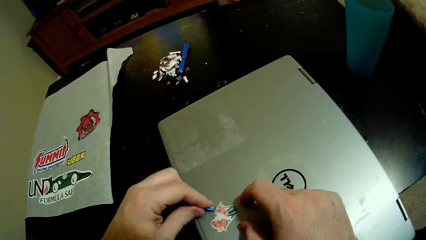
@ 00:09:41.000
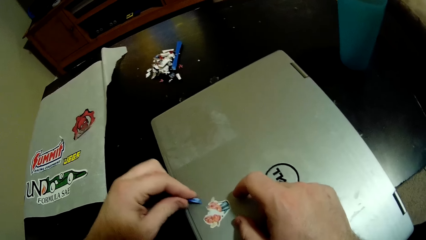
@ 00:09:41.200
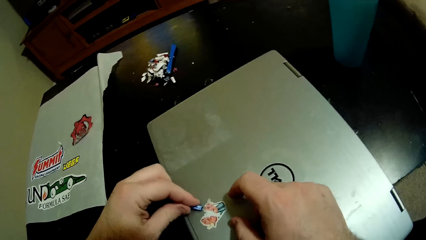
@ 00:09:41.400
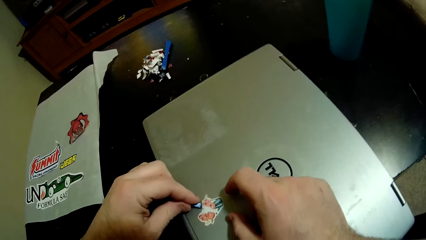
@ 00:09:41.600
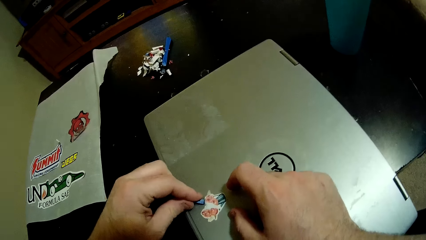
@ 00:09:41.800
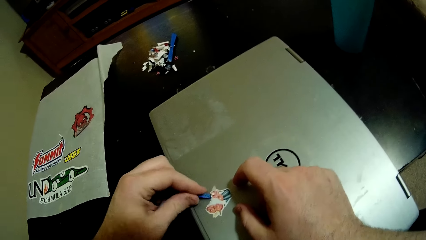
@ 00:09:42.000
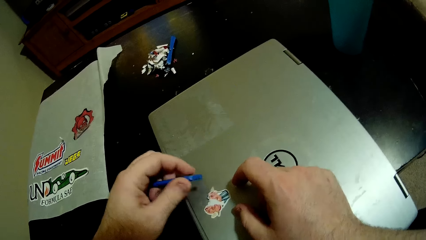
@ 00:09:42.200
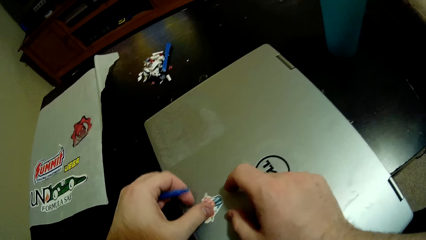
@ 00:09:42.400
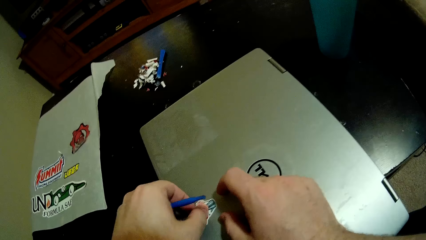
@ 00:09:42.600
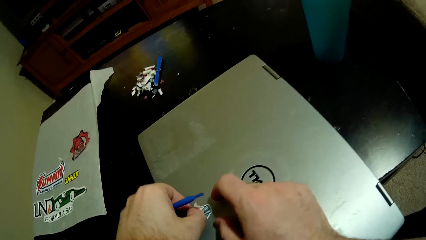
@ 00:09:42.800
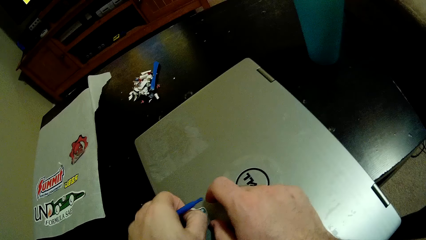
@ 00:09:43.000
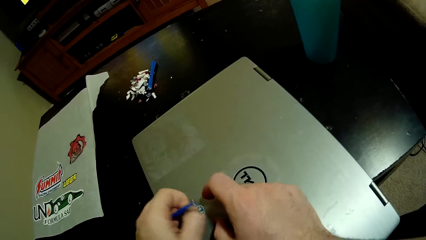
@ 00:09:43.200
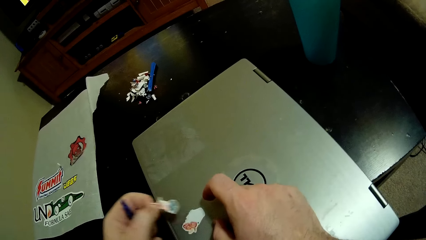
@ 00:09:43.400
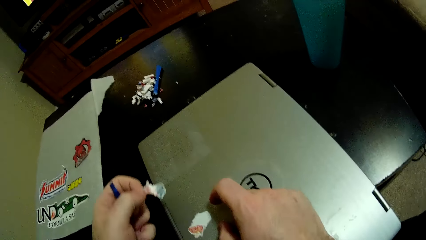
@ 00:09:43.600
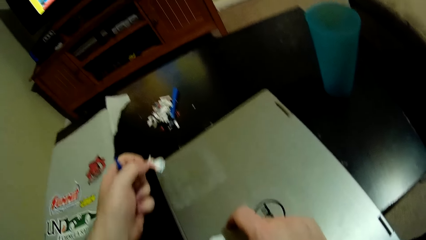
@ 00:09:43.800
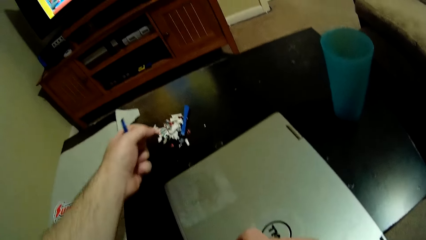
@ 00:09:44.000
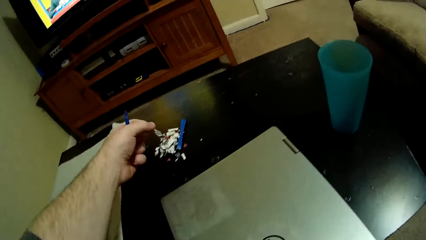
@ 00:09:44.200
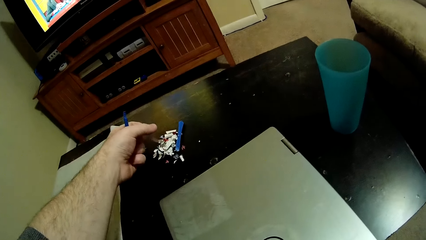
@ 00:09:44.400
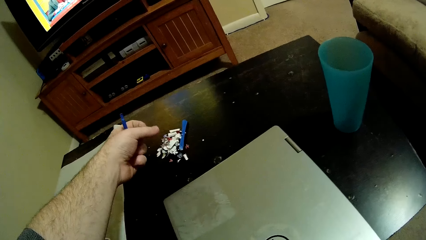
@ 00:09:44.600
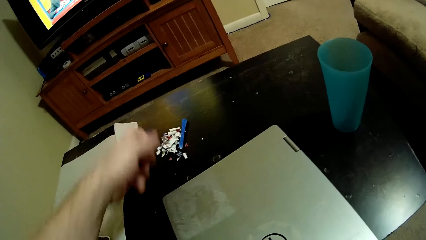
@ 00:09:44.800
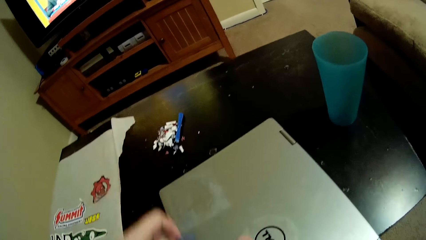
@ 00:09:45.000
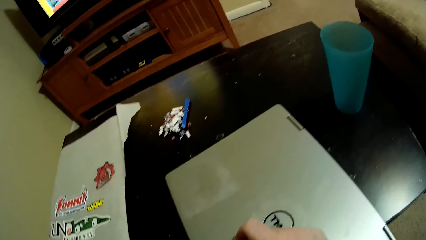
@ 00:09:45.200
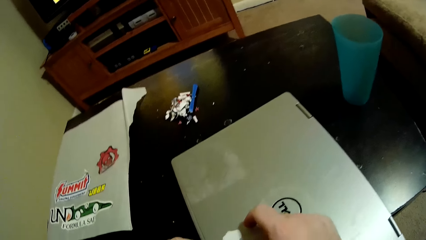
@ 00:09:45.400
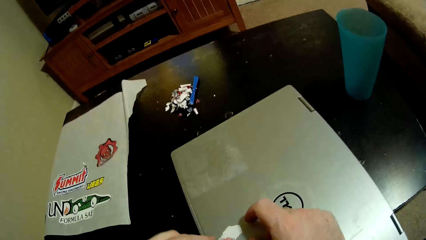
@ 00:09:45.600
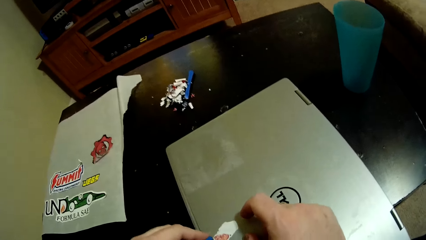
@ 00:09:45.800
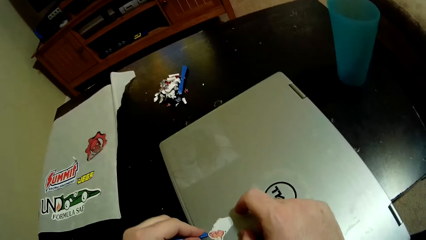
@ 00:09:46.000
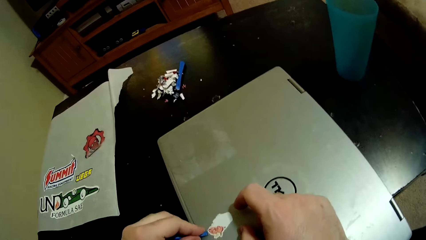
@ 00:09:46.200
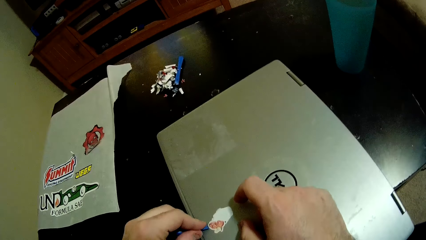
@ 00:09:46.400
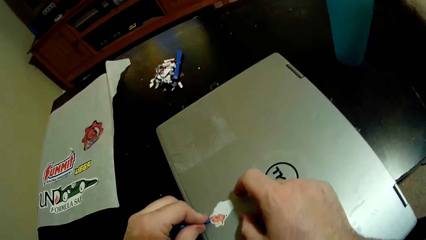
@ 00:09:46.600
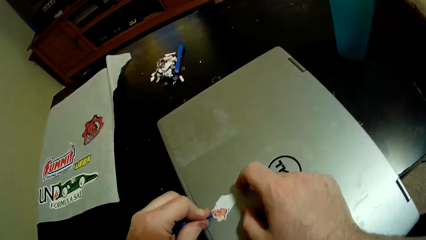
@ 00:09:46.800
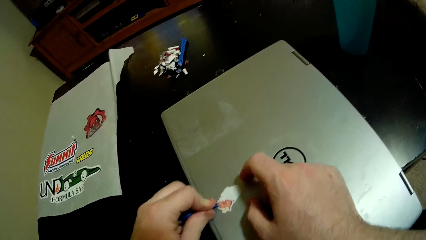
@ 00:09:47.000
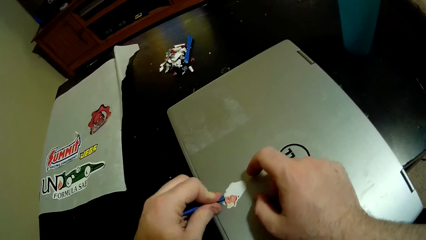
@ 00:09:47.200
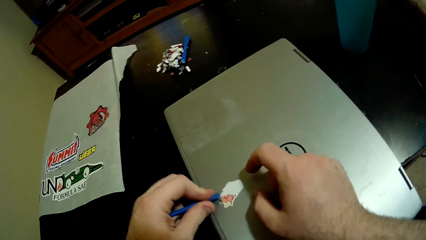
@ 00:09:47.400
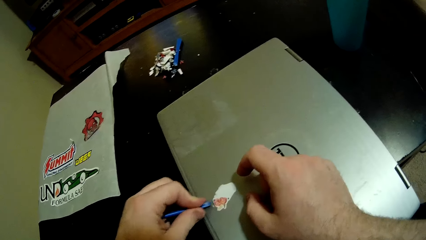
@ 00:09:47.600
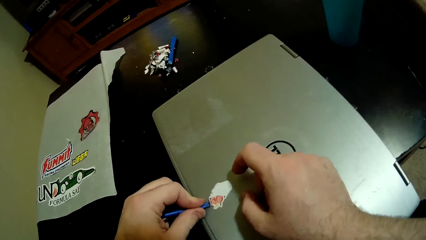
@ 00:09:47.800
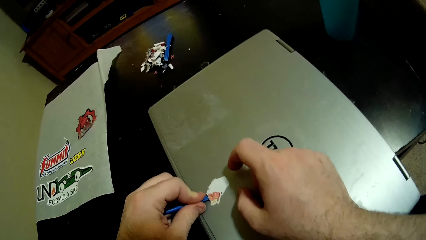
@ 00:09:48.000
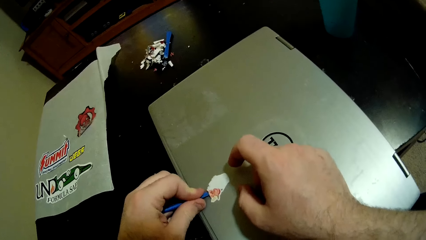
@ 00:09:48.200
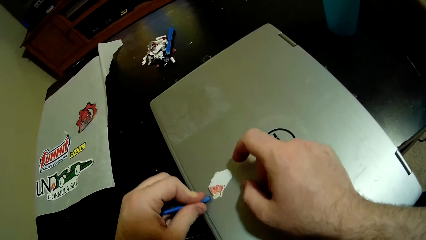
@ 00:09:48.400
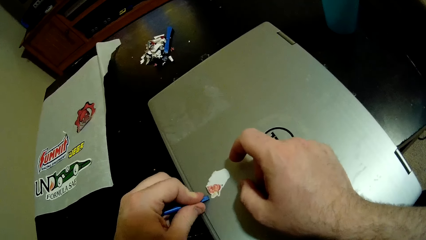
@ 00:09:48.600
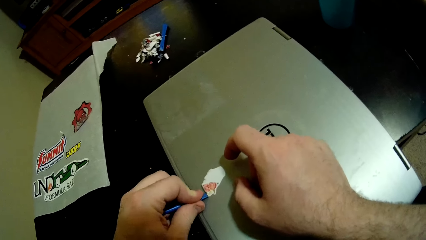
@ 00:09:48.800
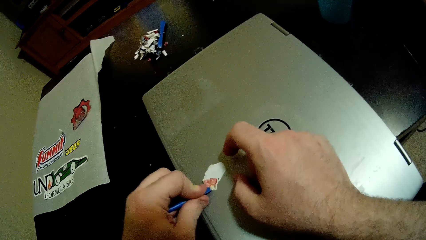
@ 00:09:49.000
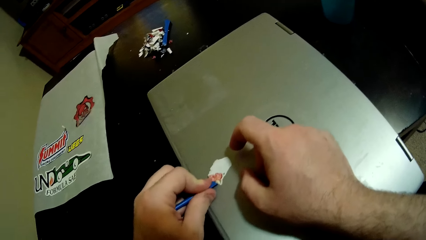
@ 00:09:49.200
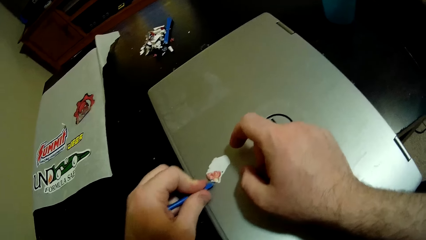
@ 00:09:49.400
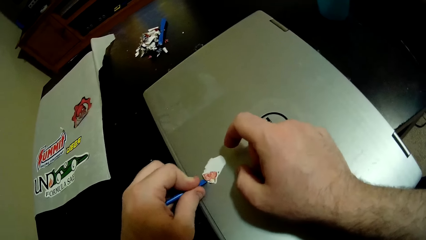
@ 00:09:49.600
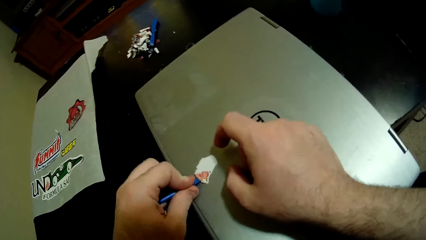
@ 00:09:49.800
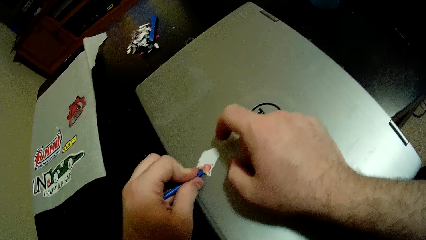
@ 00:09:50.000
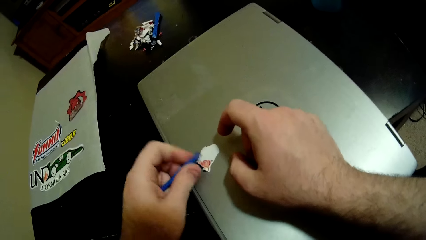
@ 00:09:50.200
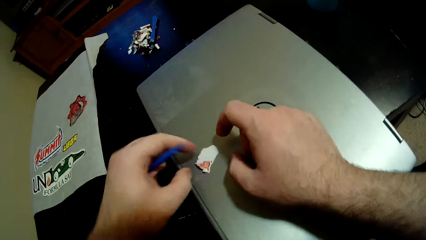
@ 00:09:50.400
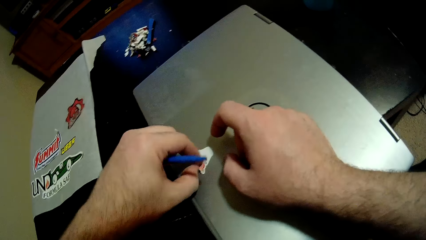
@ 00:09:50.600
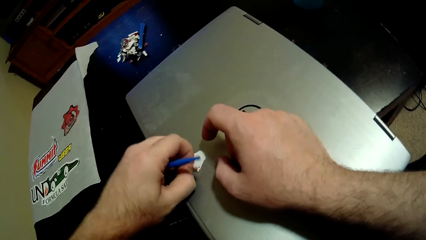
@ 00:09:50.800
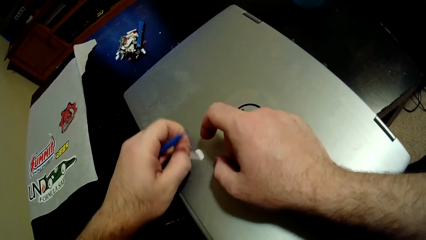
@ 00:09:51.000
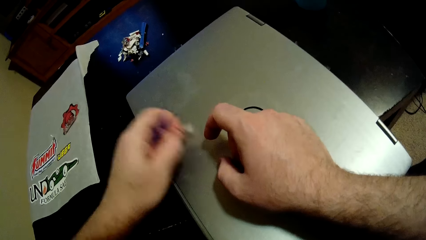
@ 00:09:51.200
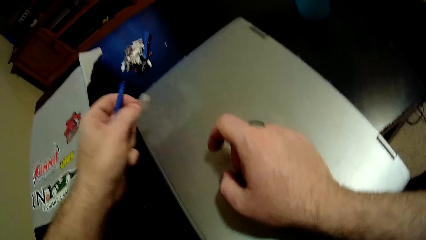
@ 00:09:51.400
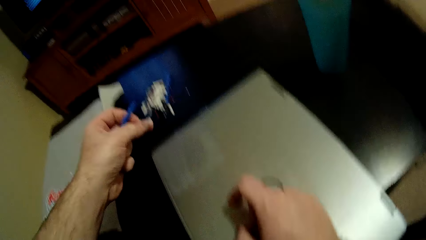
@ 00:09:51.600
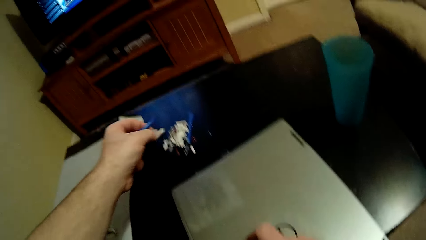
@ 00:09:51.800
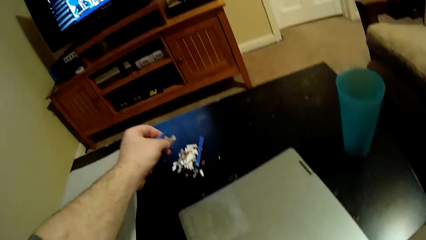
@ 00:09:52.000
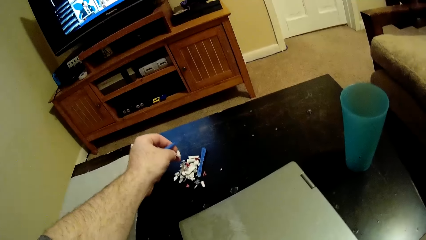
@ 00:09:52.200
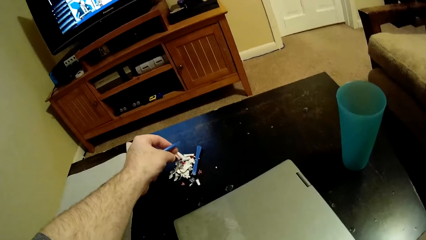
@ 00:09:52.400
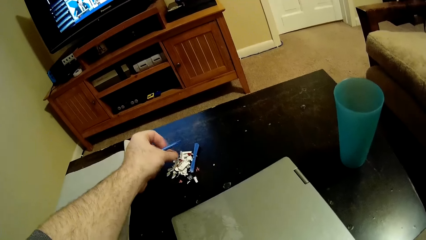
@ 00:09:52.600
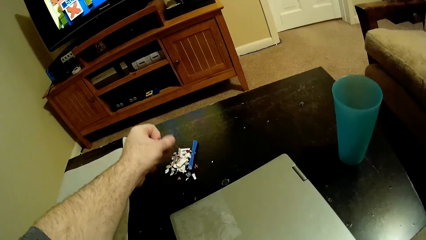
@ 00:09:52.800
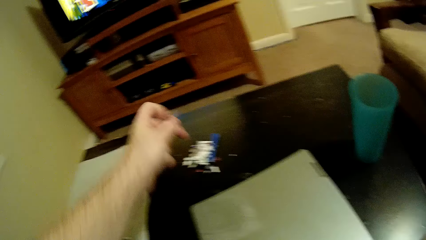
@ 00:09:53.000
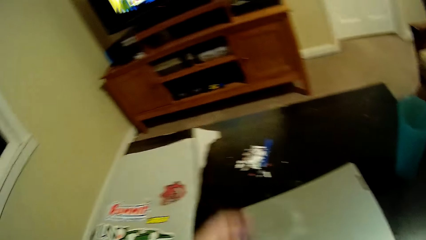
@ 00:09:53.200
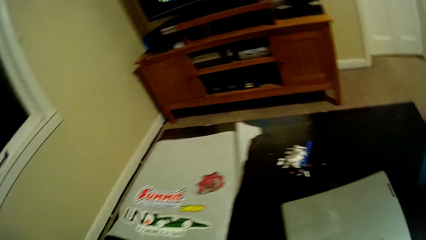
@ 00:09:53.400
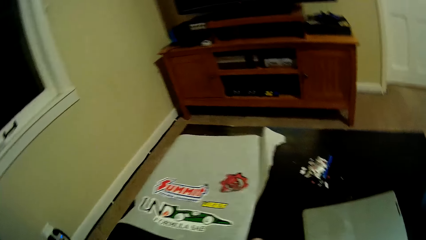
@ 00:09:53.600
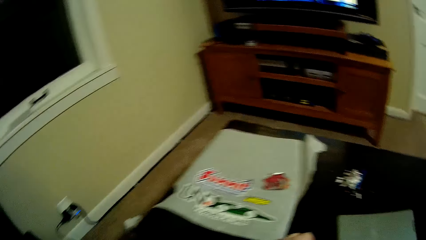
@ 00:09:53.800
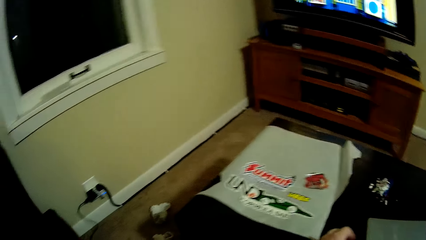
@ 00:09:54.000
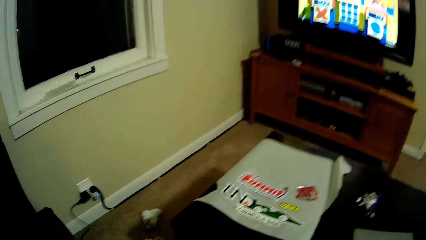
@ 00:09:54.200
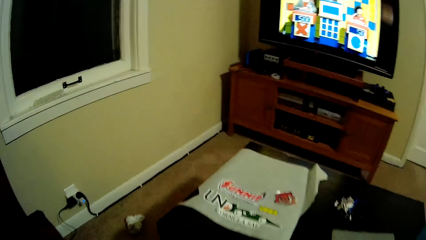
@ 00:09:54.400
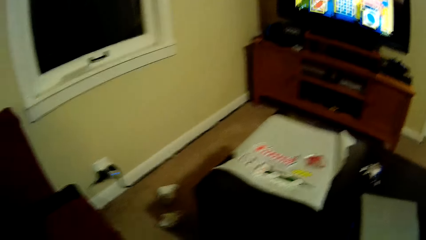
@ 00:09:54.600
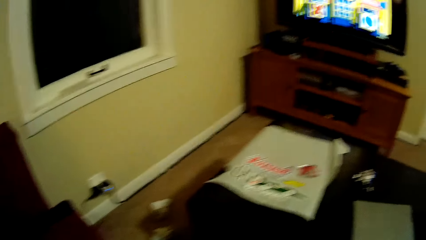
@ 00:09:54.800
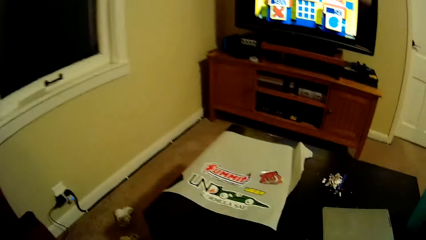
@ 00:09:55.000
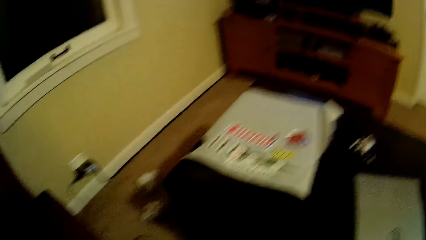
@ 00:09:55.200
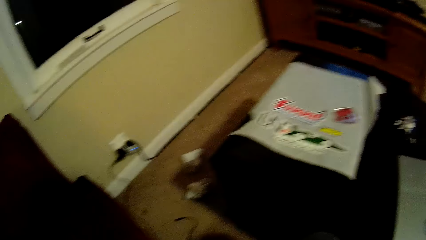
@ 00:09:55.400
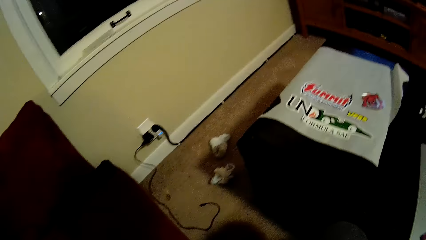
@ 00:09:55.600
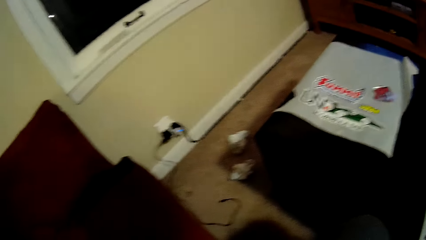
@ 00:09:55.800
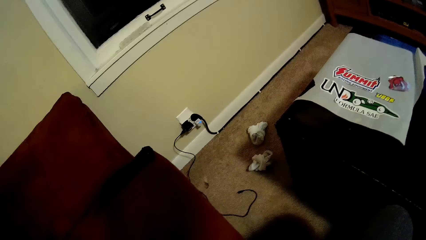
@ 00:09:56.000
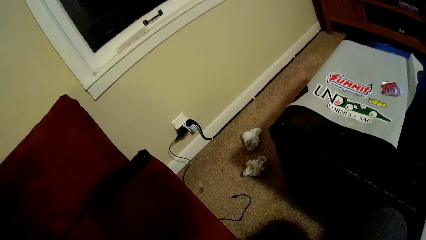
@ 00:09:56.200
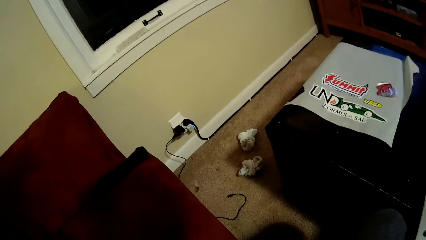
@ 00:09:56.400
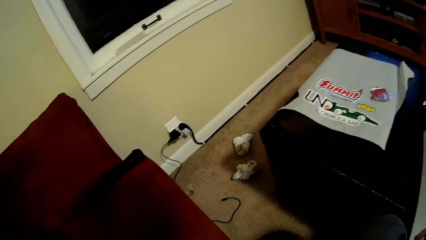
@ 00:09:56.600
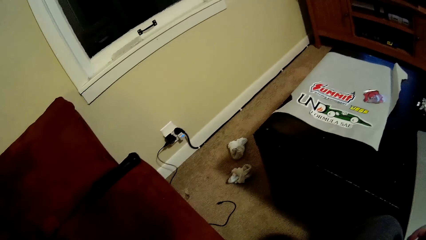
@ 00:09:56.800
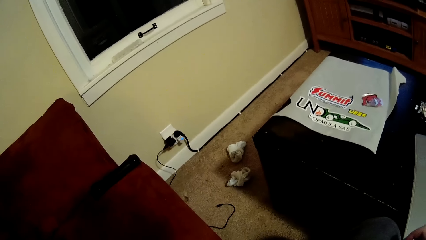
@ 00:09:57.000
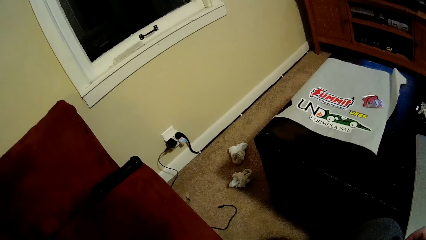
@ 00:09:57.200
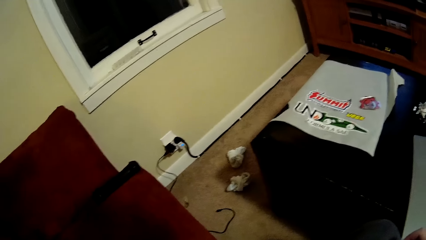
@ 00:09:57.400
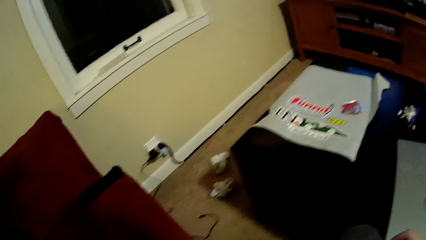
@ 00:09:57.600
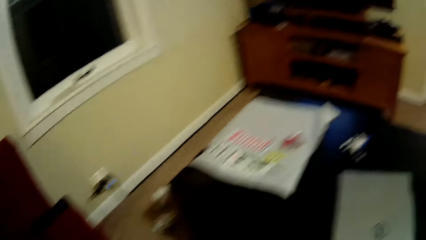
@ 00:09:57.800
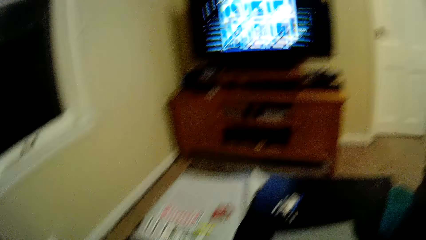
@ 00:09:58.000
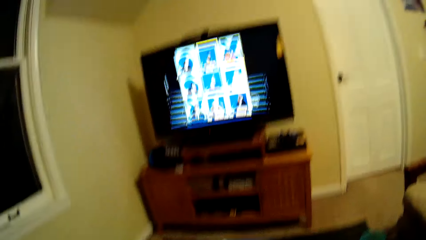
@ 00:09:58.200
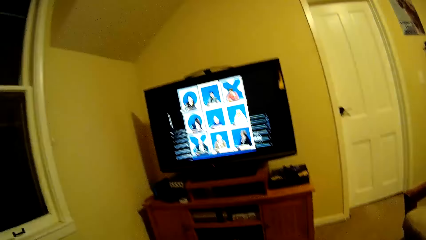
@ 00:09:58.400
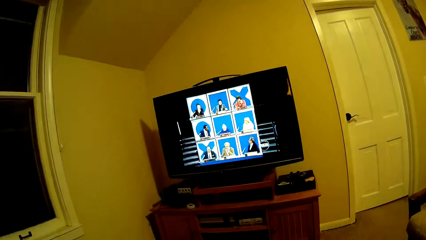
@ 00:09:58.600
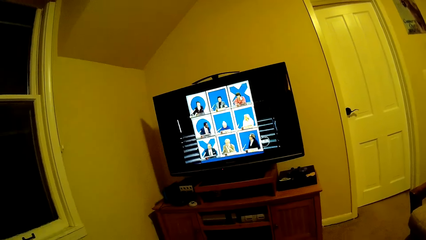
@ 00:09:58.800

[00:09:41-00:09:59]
The camera wearer removes the sticker from the laptop. He puts the sticker on the table. He removes the sticker from the laptop. He tears the sticker with his hand. He puts the sticker on the table. He looks around and looks down.
